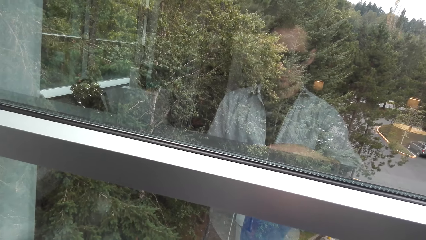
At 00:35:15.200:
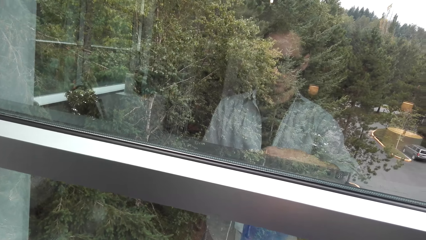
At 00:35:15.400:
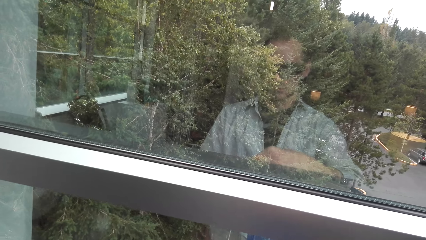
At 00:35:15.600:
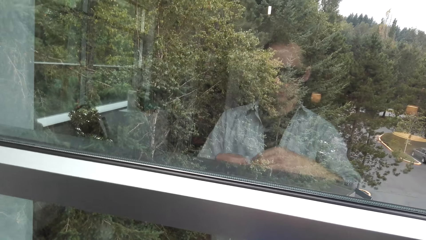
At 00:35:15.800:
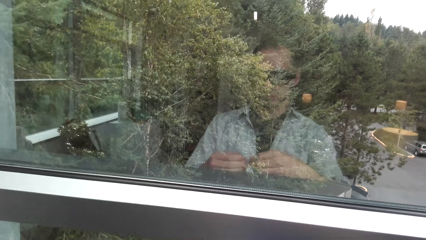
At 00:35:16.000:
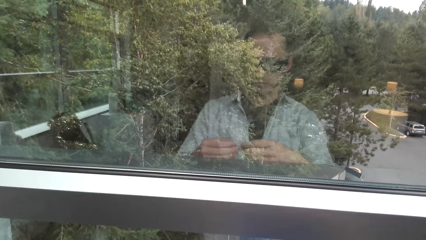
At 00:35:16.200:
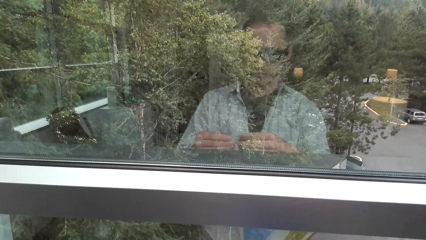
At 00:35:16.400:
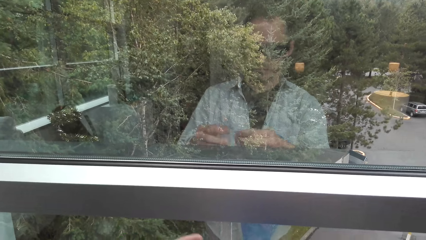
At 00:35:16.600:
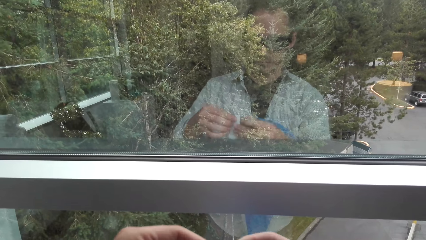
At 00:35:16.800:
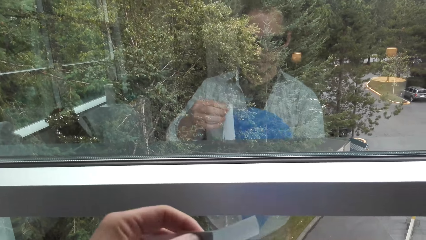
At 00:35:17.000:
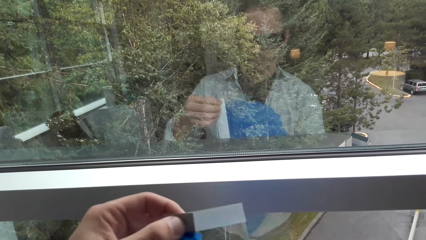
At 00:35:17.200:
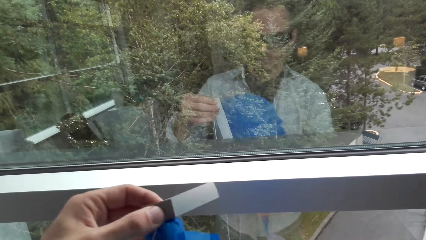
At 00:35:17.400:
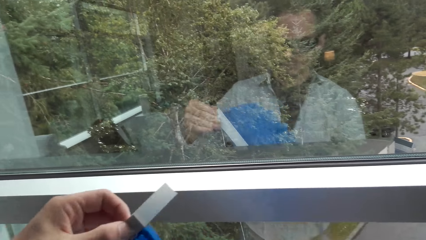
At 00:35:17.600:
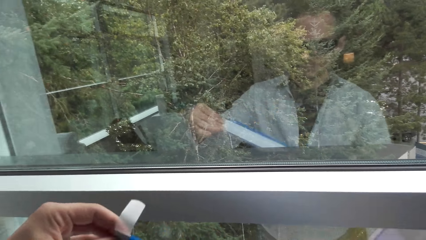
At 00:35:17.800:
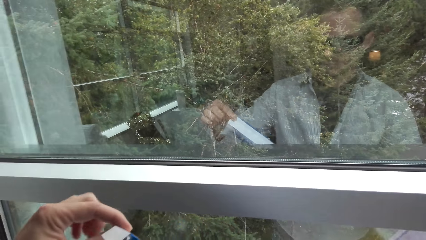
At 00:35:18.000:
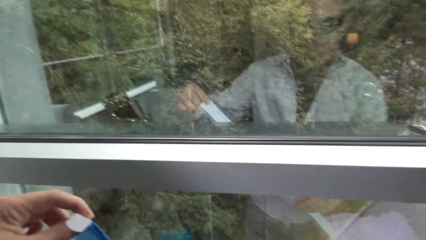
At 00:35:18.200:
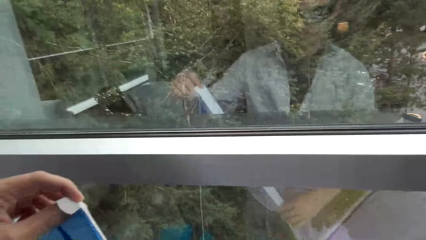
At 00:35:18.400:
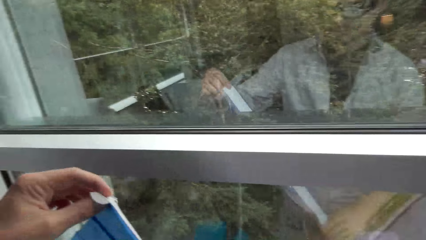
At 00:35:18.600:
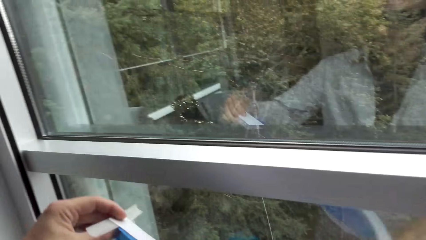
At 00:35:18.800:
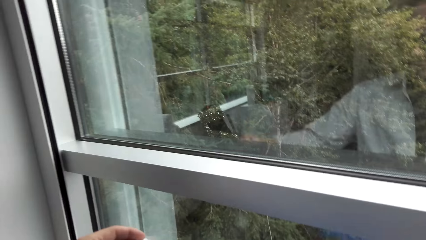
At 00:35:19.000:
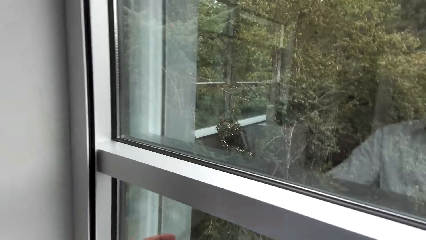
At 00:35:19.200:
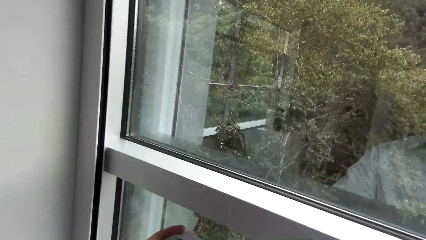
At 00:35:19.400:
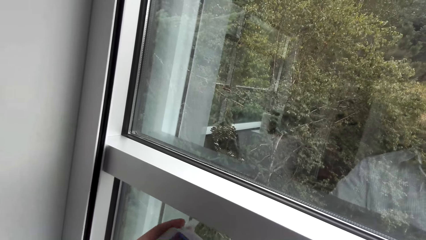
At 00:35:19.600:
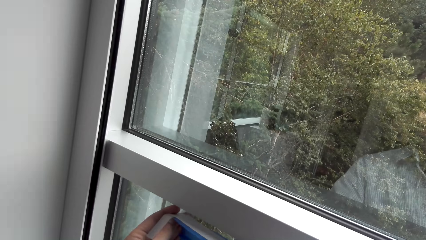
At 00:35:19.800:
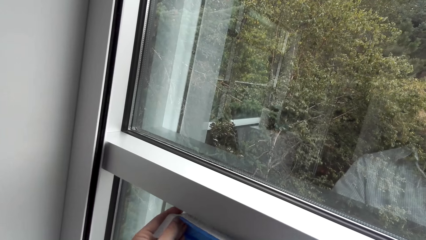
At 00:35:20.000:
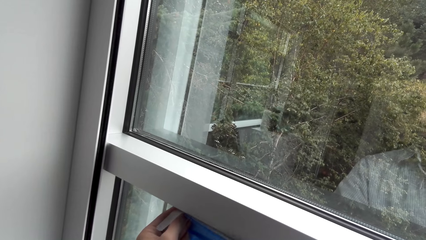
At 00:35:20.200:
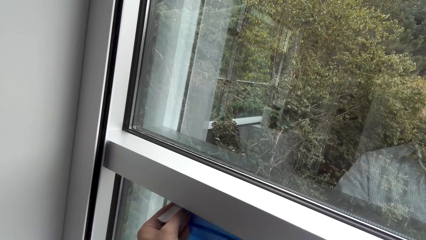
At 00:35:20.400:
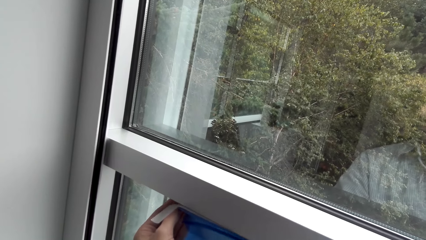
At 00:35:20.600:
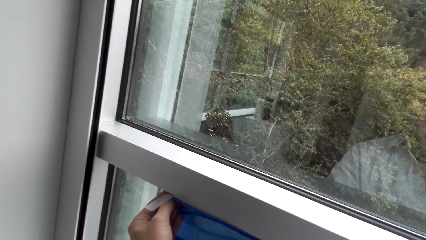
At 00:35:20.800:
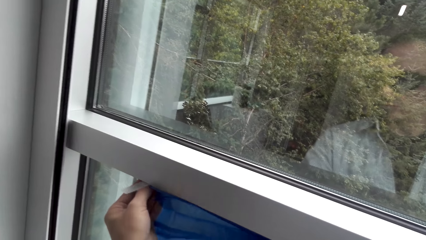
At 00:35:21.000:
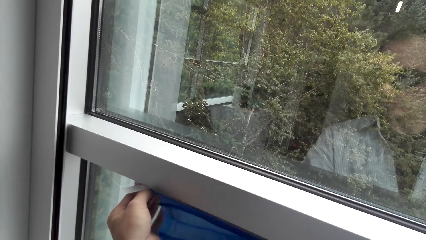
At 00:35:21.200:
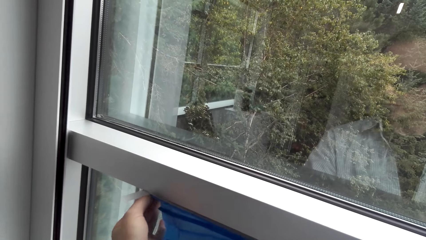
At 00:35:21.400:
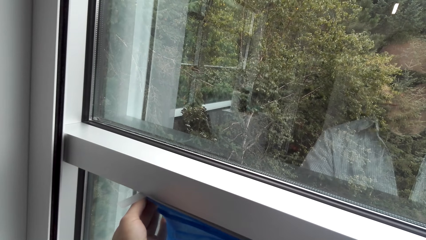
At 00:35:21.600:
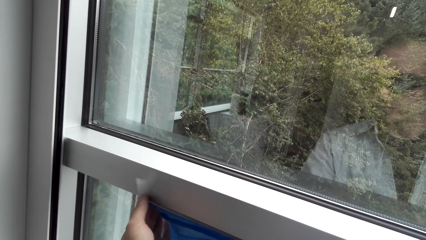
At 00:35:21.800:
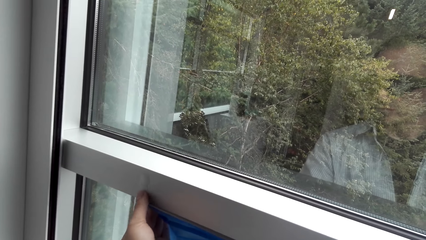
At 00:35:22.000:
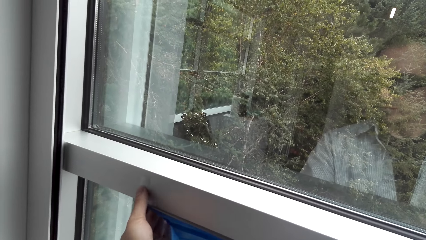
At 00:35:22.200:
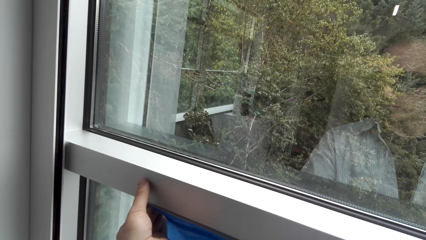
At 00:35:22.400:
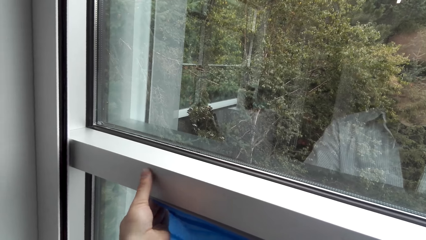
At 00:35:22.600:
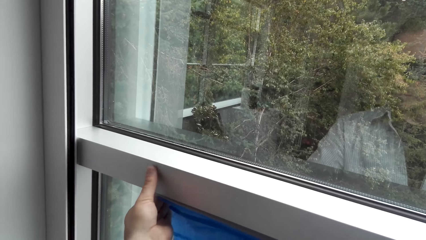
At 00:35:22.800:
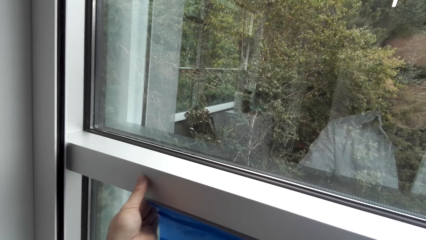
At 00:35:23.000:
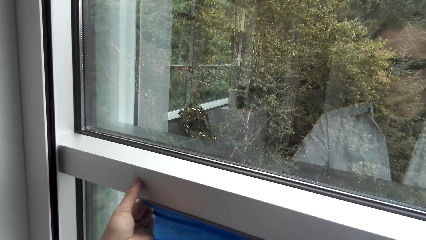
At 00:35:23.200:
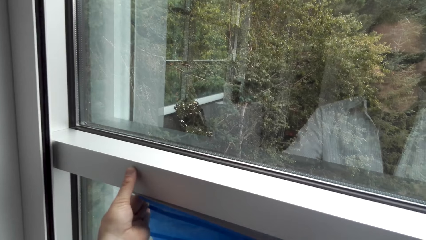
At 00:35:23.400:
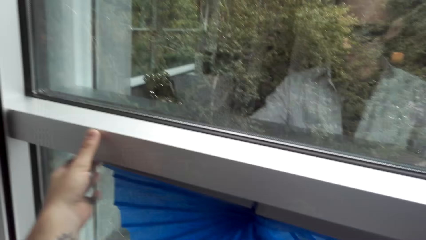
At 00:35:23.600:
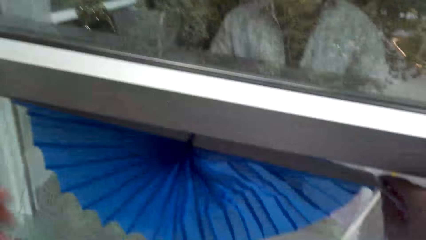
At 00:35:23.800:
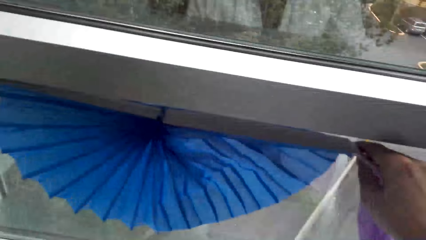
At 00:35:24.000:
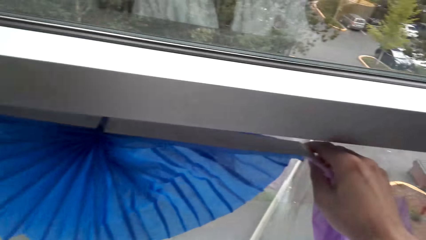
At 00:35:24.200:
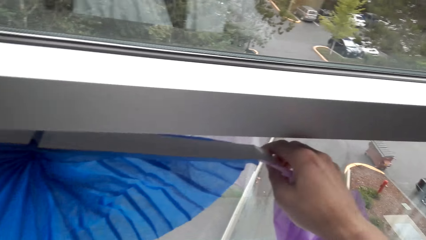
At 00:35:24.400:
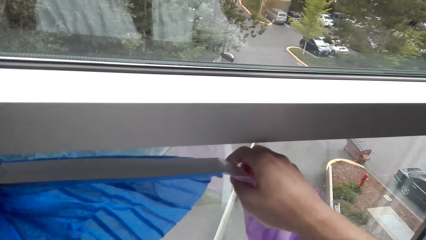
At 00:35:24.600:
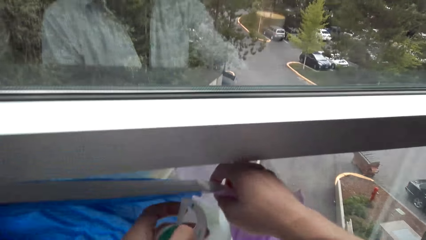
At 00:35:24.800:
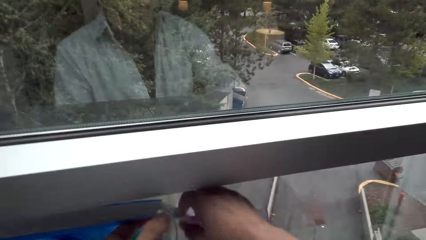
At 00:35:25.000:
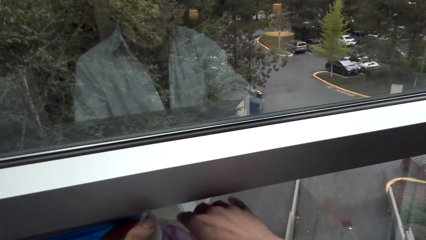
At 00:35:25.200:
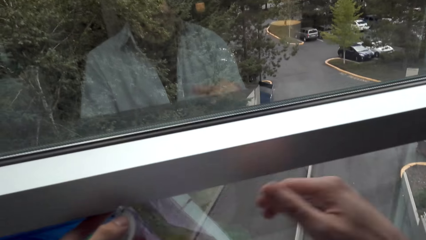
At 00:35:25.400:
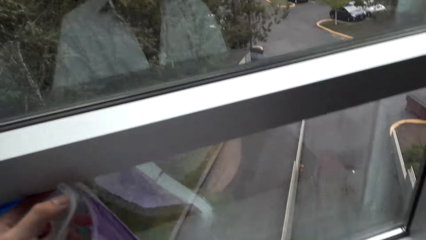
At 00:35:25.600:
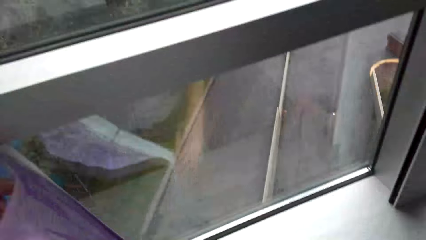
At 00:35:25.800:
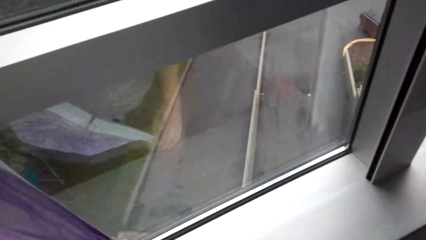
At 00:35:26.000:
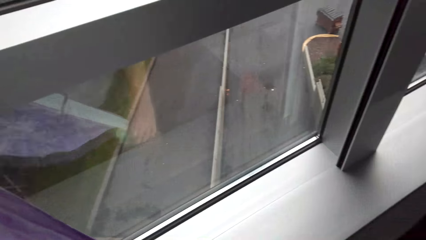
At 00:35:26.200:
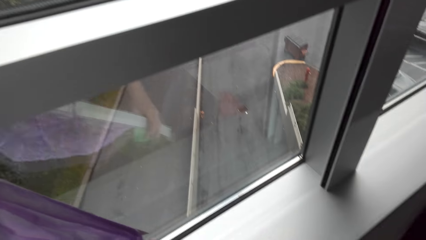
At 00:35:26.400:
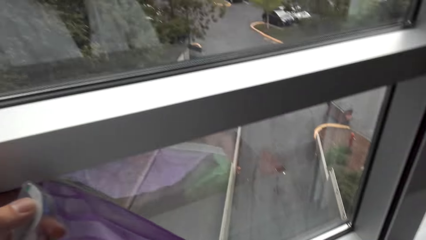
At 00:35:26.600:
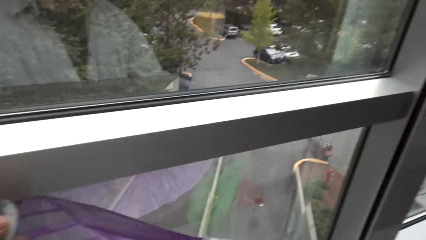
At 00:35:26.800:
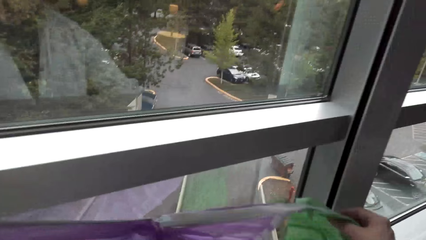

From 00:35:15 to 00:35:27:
The camera wearer decorates the window. They hang the decorative papers on the window pane.

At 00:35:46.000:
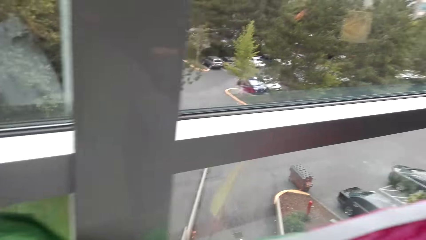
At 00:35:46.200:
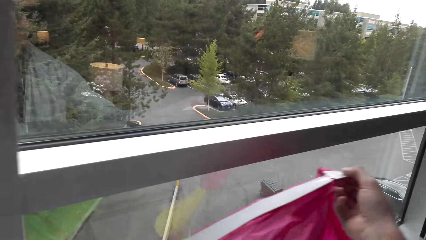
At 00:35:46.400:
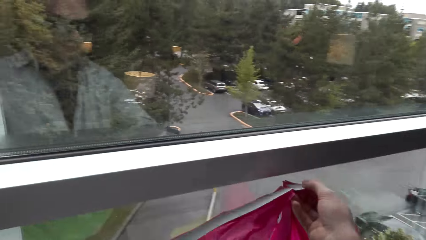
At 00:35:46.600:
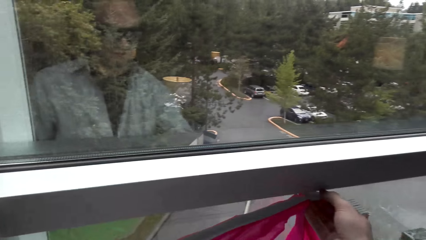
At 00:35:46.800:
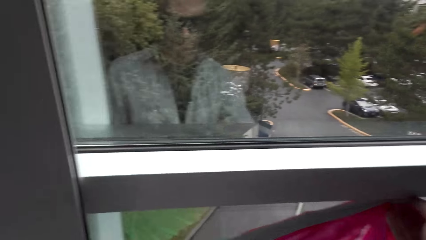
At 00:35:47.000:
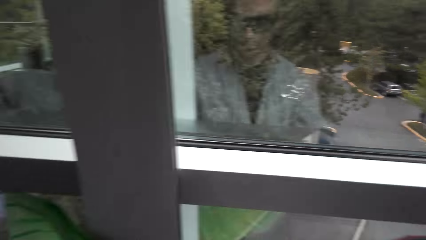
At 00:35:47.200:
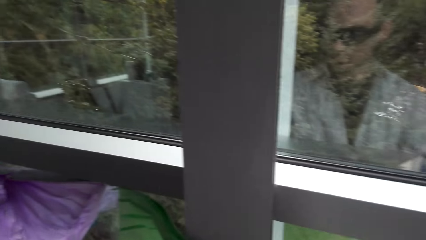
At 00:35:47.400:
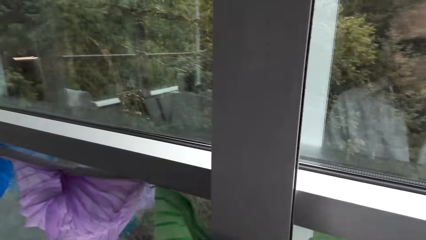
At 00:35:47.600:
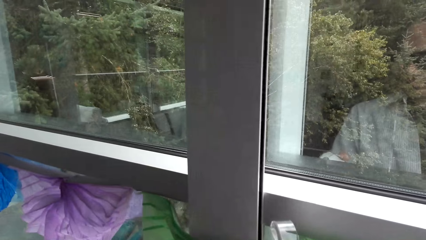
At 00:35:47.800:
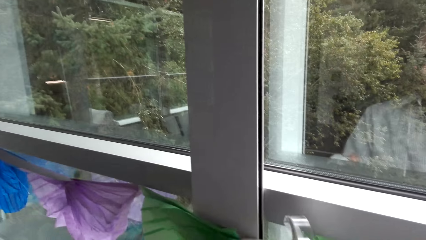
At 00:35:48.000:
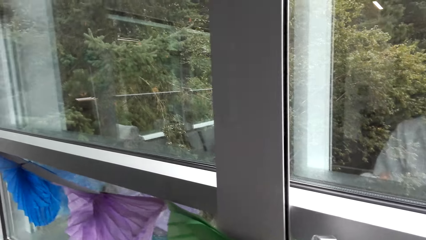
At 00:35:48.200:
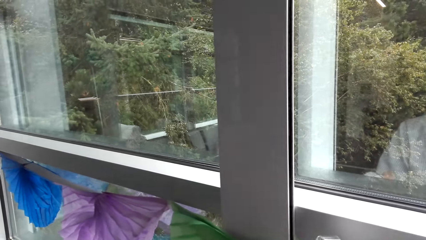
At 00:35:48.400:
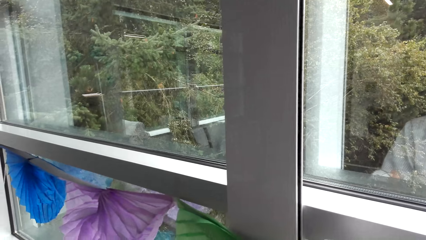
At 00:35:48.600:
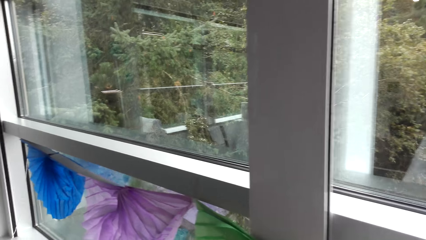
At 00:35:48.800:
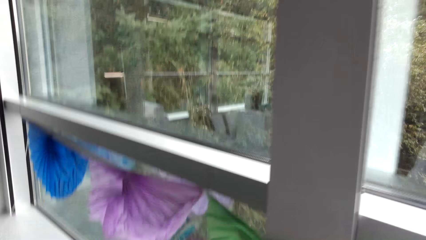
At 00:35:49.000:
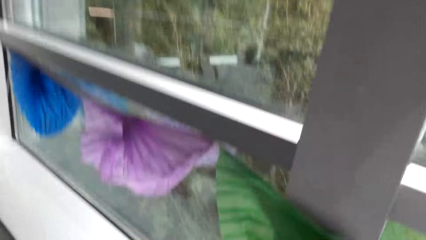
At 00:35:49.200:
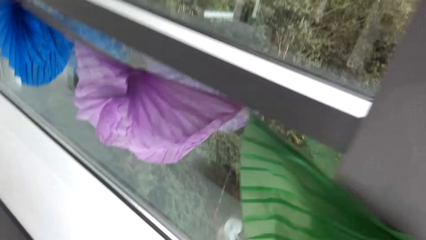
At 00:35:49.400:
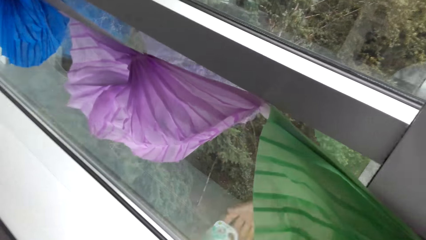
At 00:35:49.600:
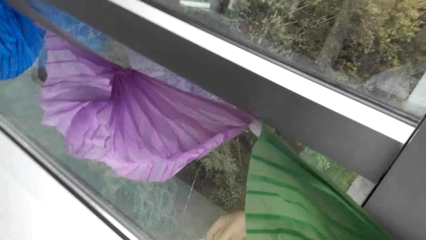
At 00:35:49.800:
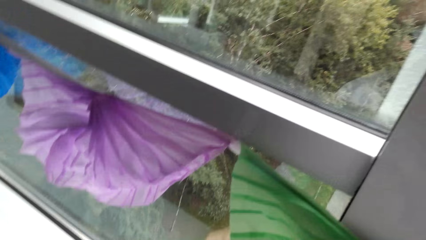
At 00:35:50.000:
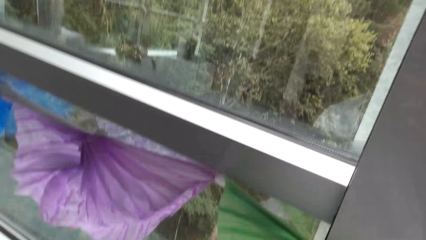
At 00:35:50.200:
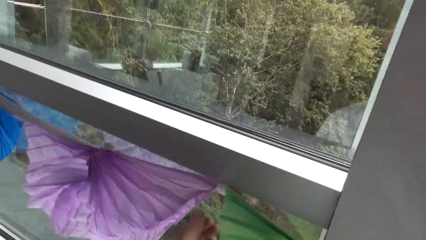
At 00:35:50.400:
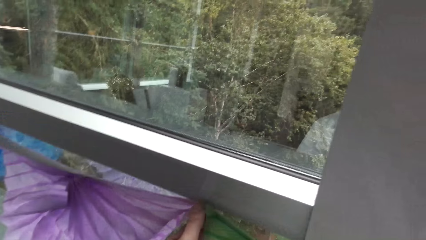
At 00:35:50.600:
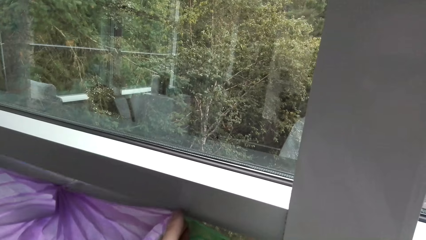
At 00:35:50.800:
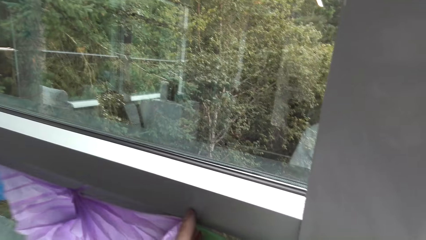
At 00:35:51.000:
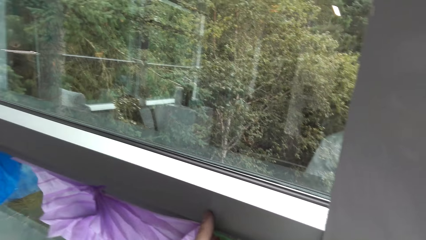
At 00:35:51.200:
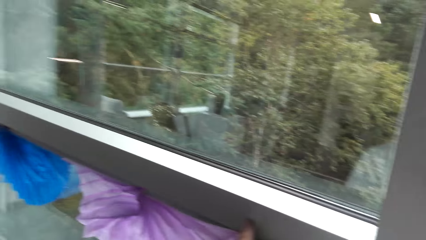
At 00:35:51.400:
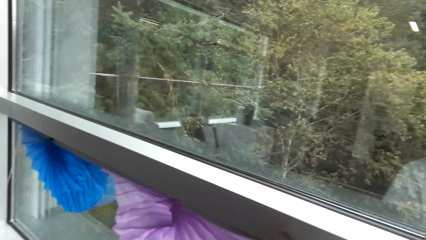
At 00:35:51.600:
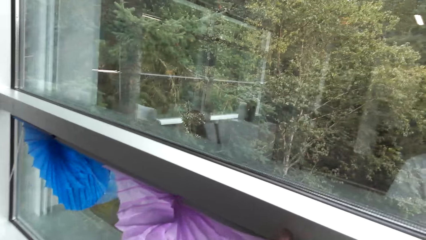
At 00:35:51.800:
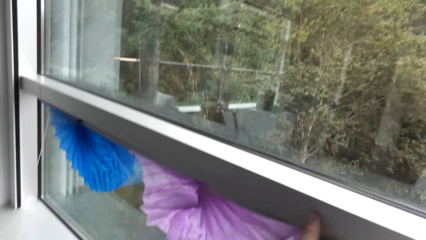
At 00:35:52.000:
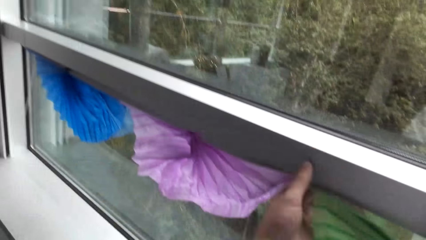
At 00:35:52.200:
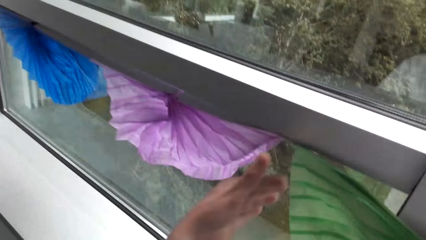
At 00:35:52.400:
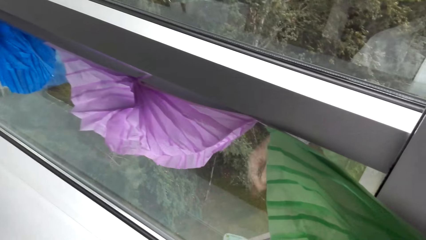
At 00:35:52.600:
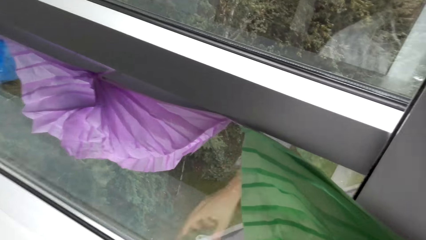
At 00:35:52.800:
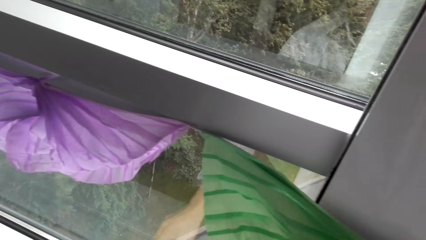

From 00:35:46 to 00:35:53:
The camera wearer hangs the decorative papers on the window pane.
